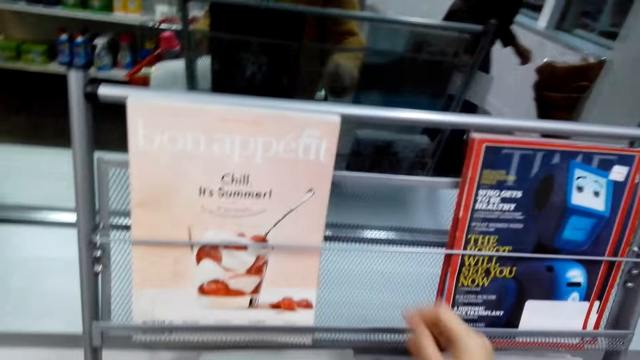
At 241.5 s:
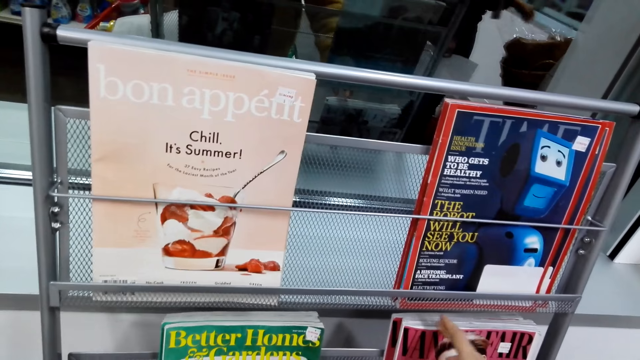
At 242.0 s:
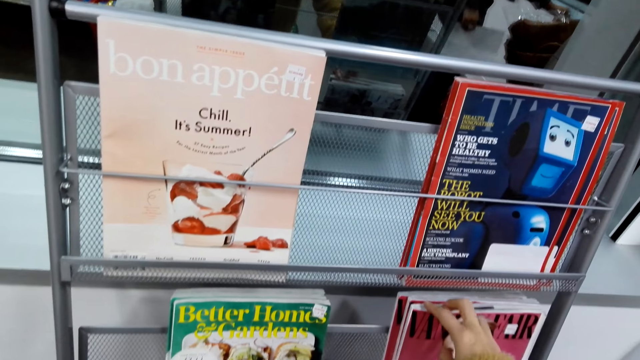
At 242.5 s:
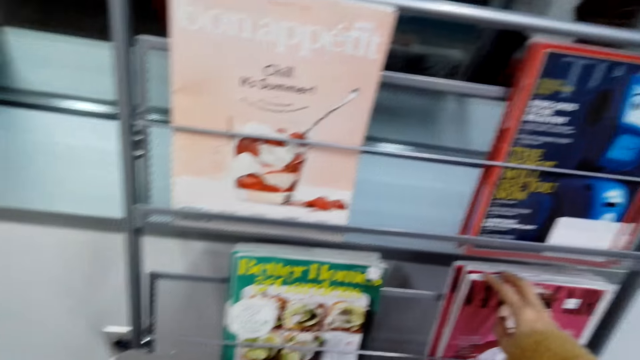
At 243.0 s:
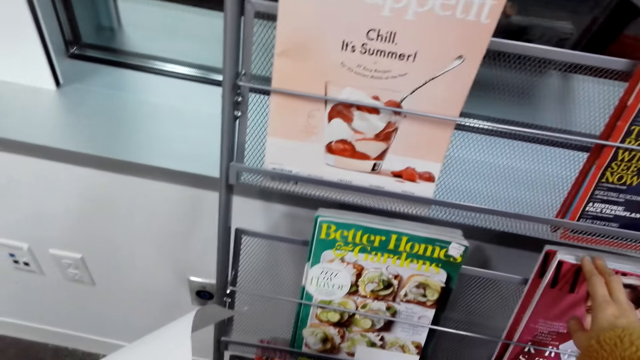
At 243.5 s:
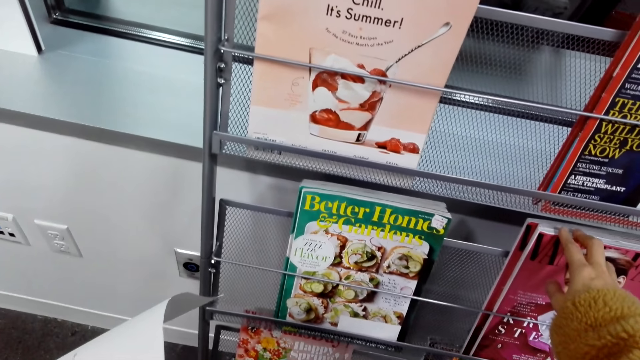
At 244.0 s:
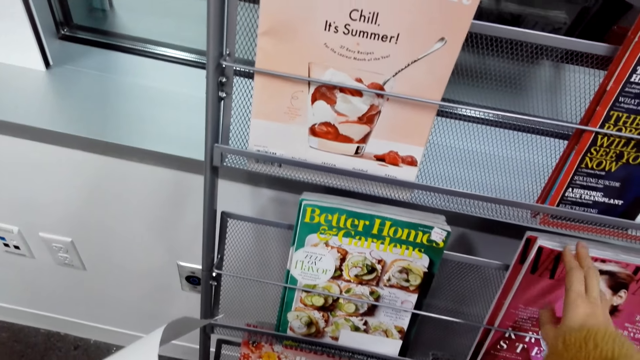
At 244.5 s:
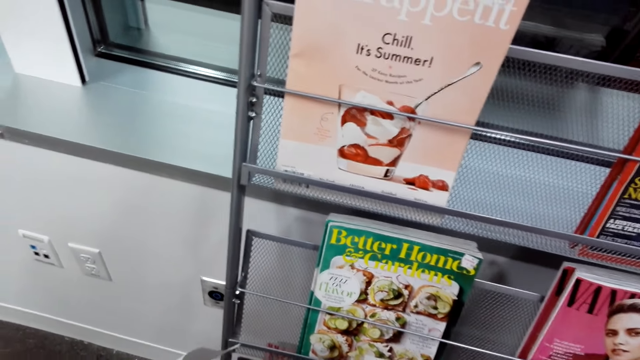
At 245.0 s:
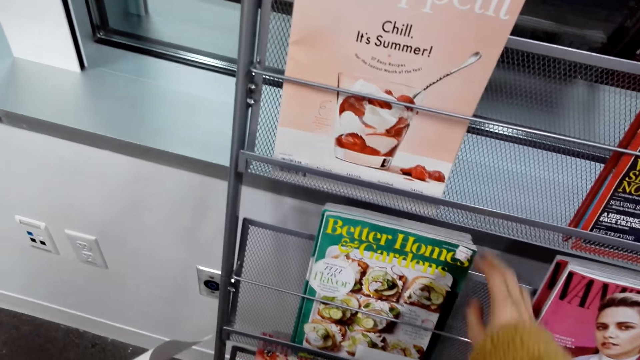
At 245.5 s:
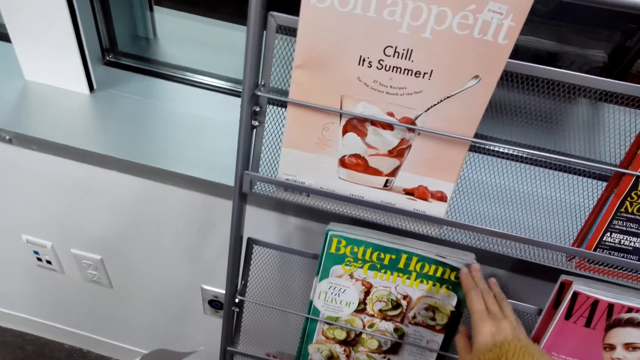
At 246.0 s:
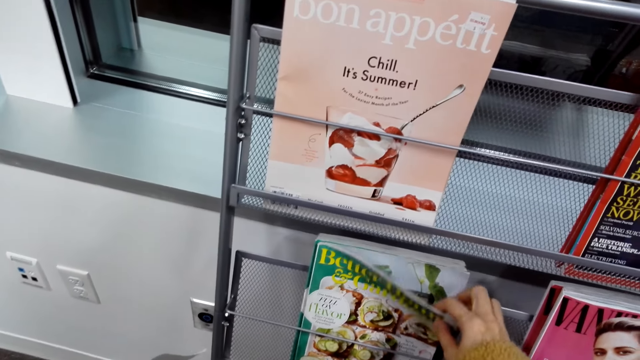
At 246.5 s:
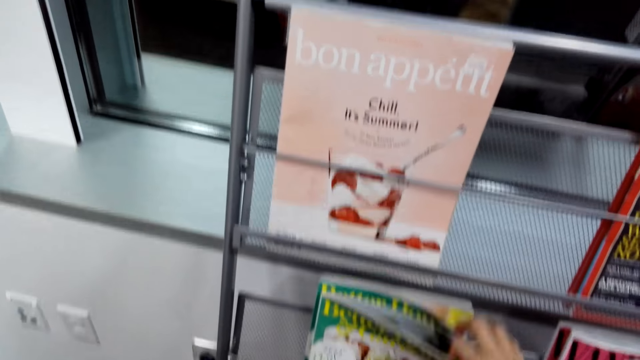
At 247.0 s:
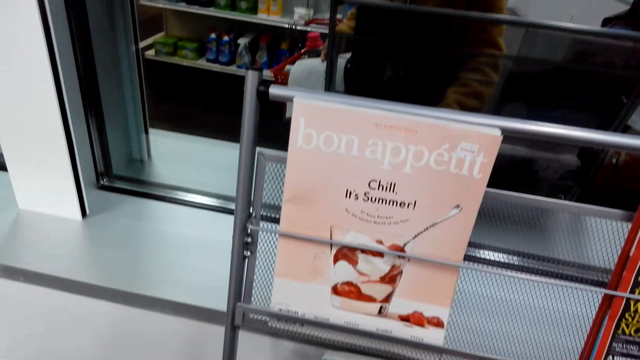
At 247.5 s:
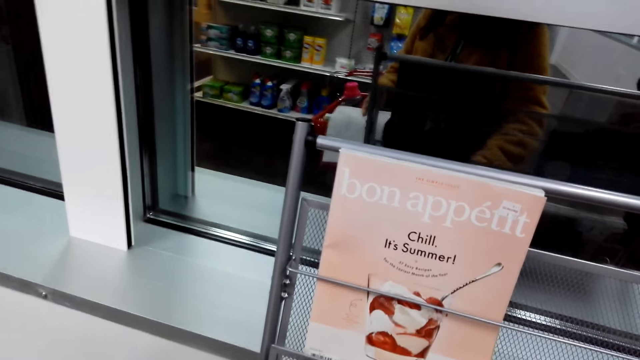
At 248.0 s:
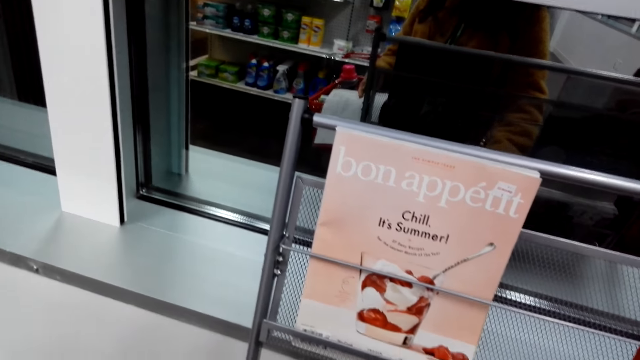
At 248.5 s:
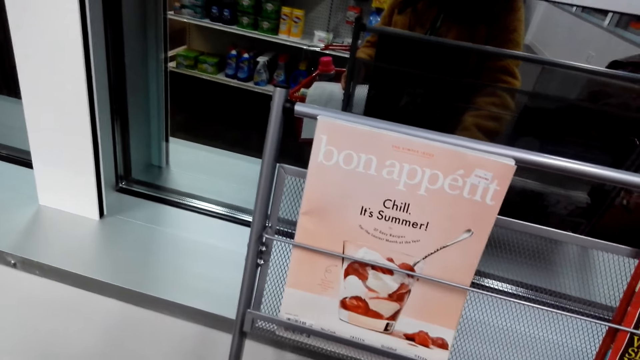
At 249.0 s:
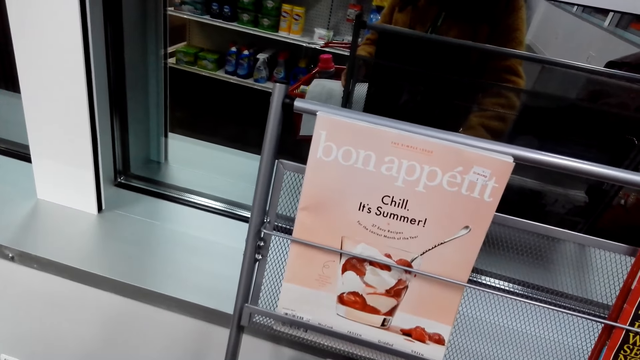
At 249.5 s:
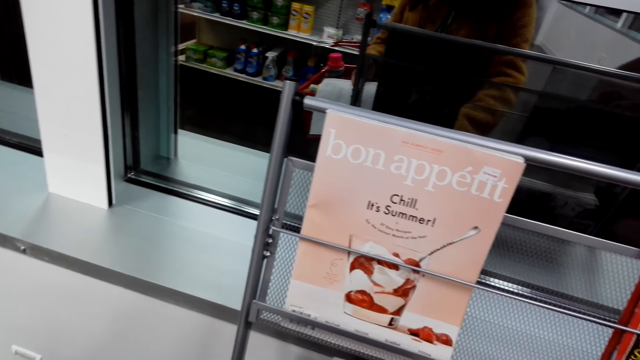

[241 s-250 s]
The camera wearer touches a magazine. They touch another book. They flip the pages of the magazine.

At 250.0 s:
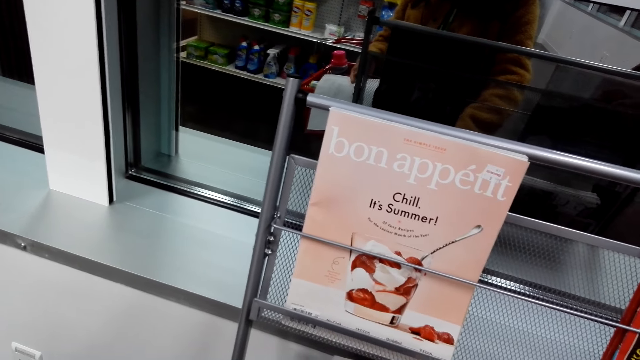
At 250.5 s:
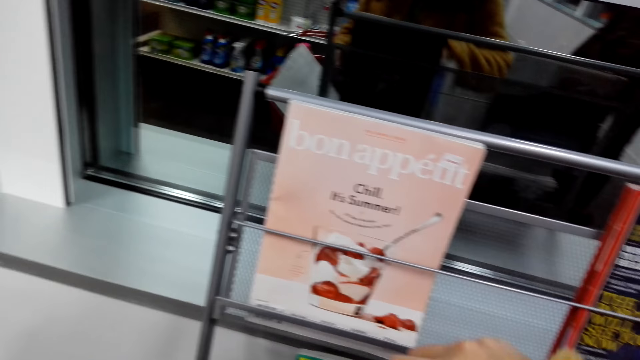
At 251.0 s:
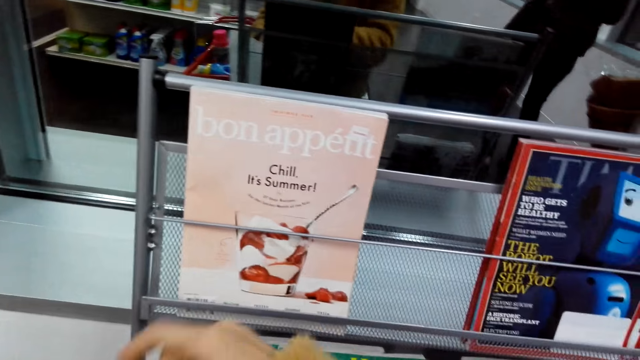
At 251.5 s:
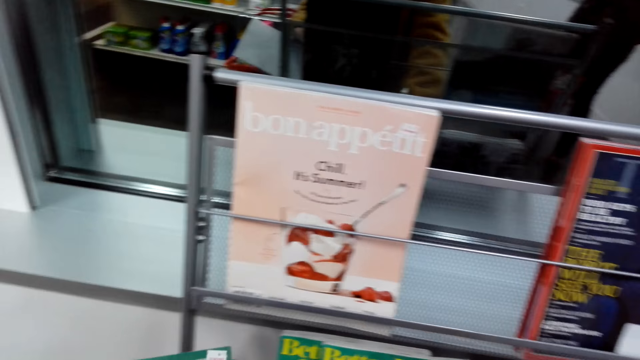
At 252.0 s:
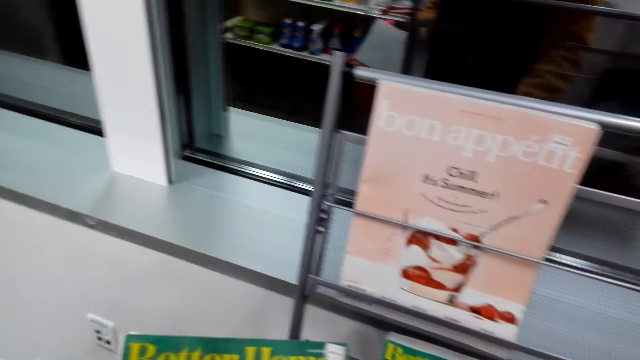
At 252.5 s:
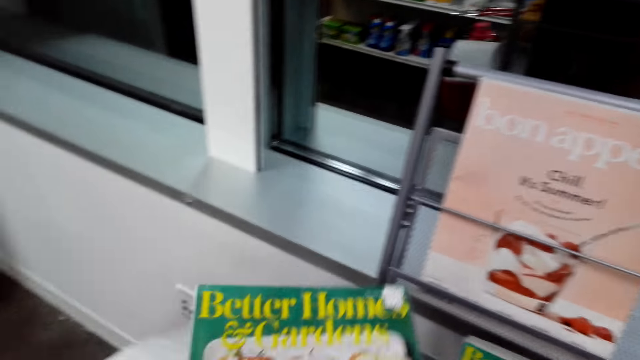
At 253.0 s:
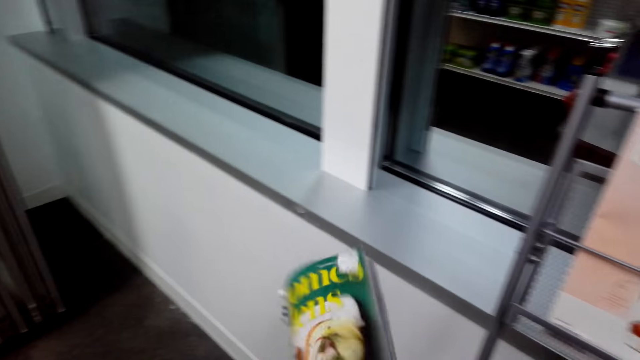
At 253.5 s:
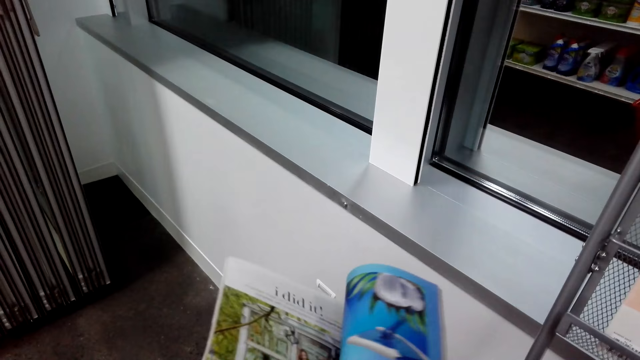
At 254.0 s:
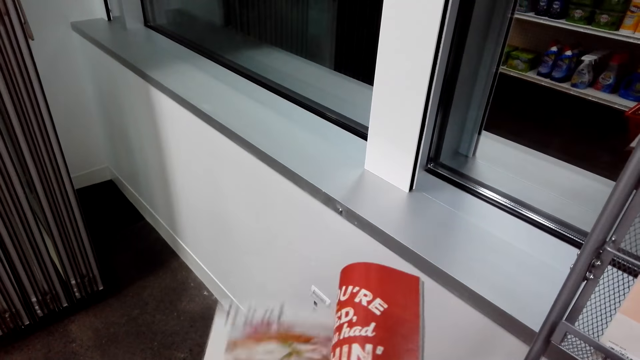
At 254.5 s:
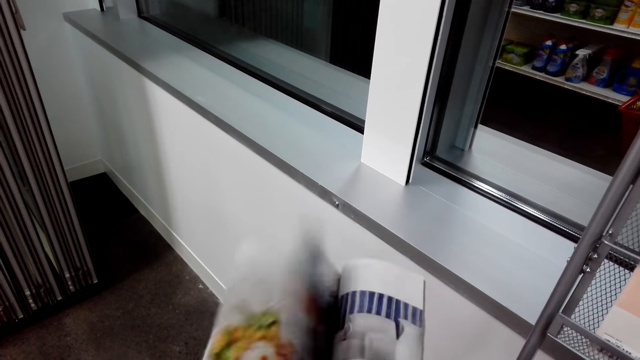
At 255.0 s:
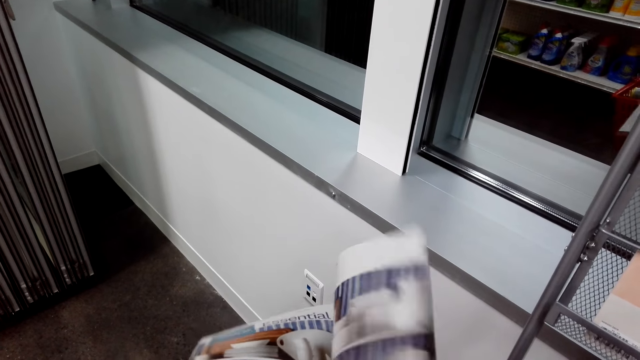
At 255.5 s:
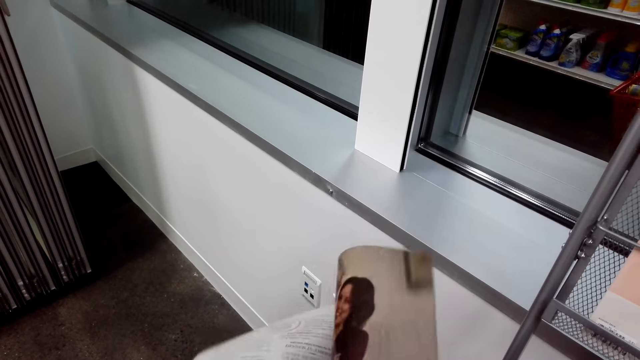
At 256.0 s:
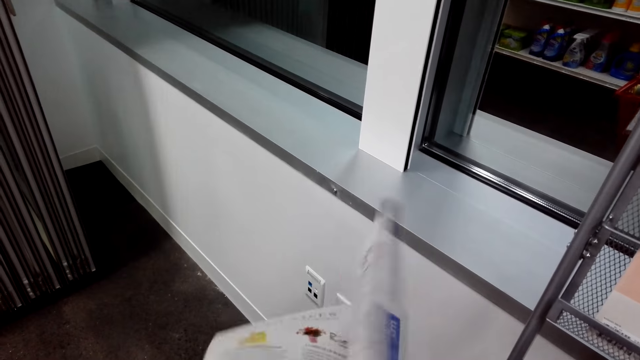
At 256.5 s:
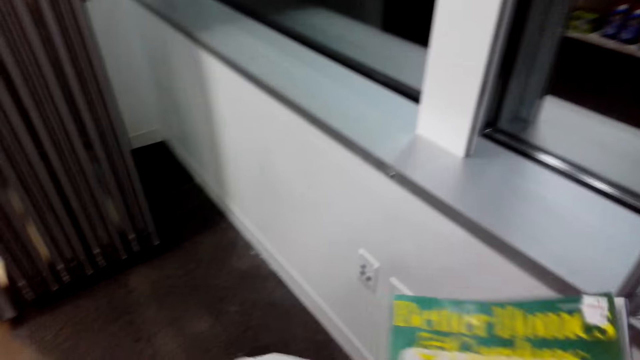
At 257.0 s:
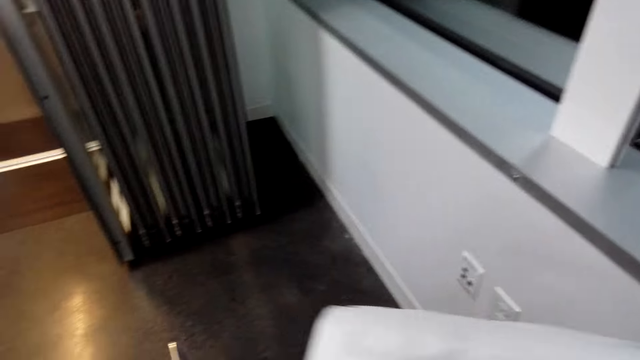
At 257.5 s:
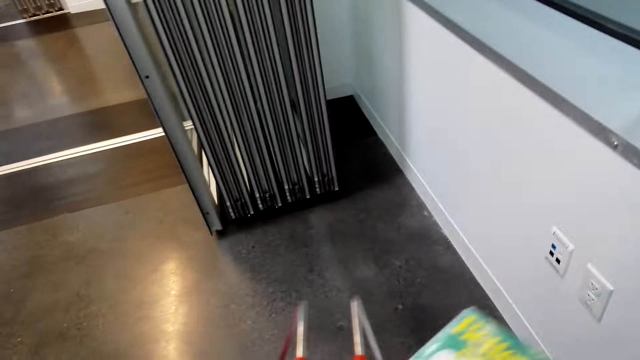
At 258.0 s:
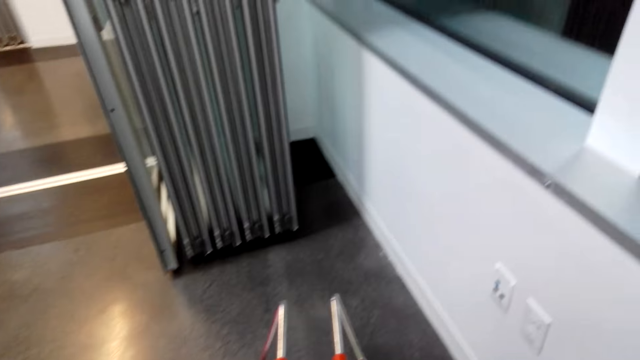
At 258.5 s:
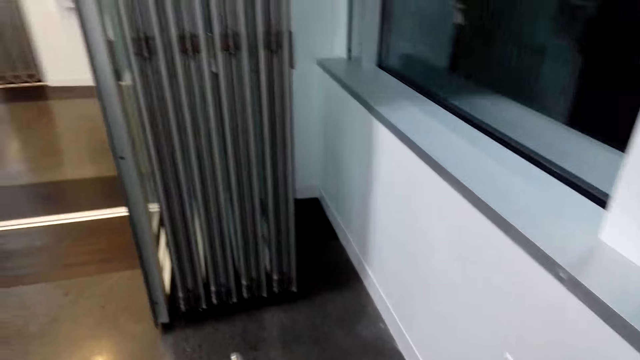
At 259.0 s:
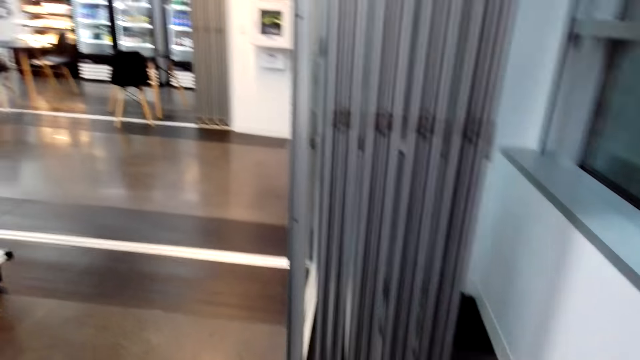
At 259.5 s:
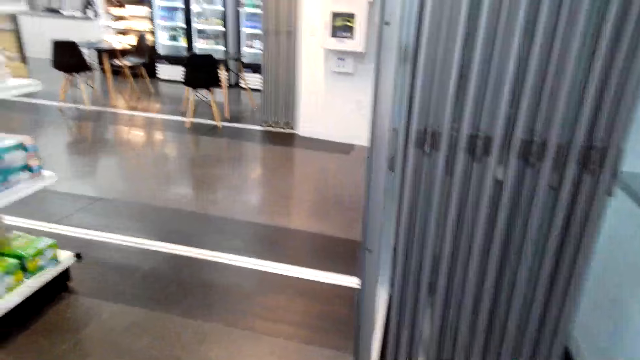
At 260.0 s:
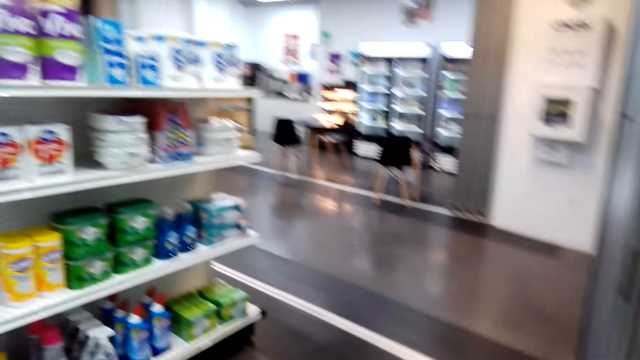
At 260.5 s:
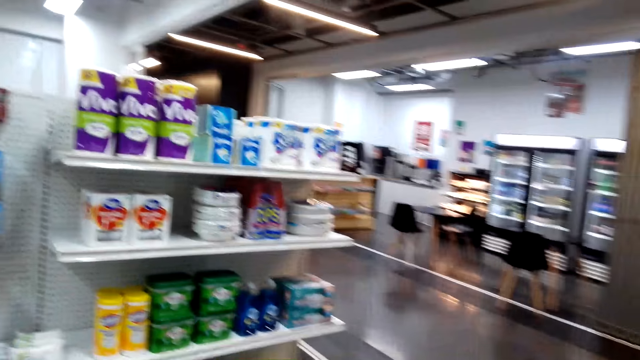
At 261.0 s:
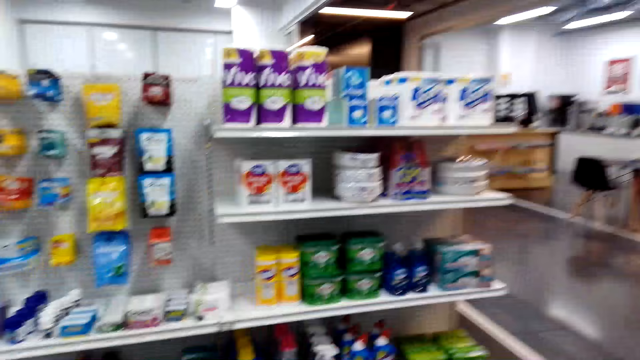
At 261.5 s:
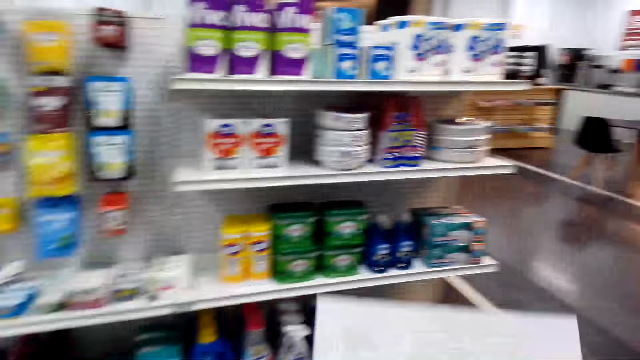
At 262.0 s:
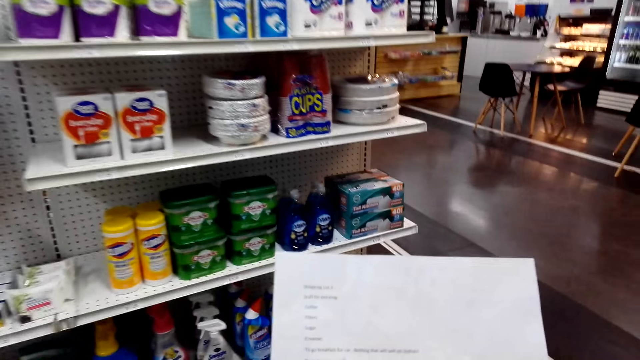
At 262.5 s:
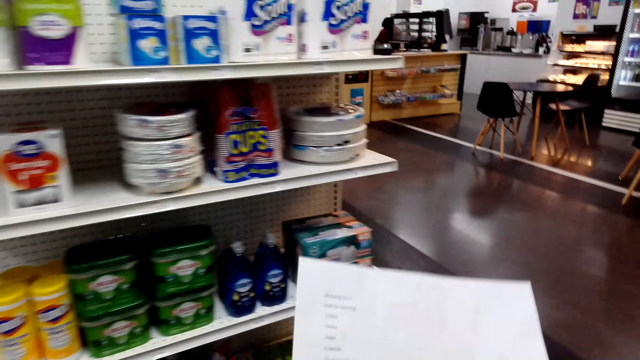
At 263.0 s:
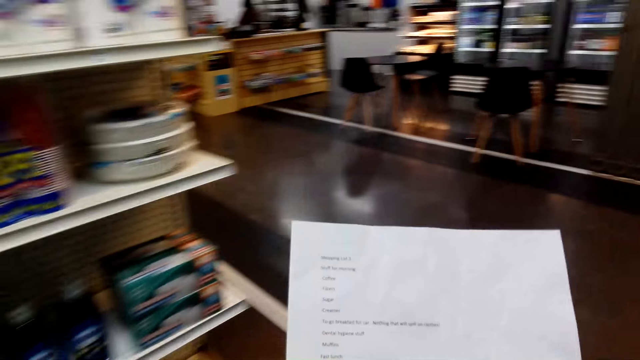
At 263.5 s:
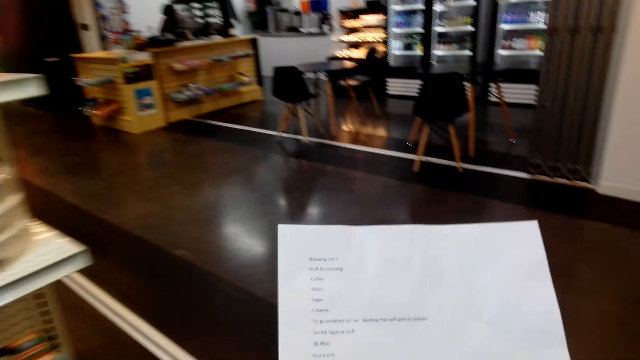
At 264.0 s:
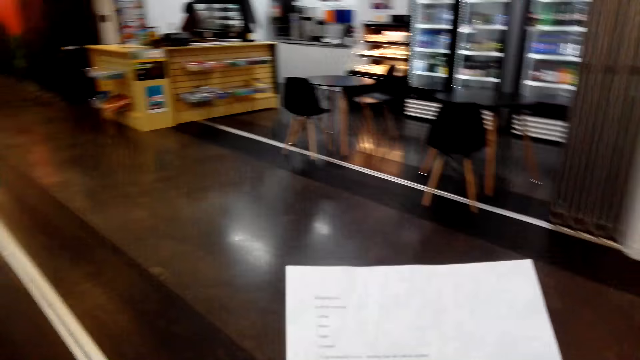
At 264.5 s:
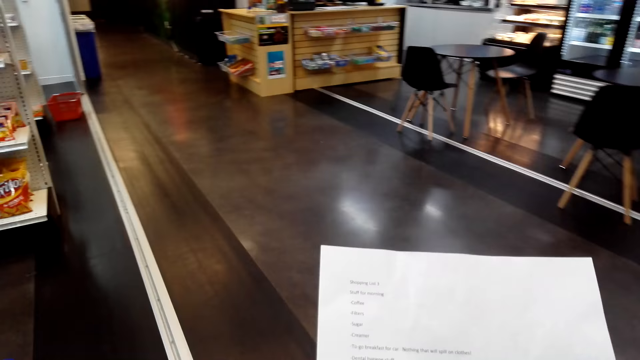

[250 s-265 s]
The camera wearer picks up the magazine. They flip the pages of the magazine. They put the magazine in the shopping basket. They walk. They look at the paper.
